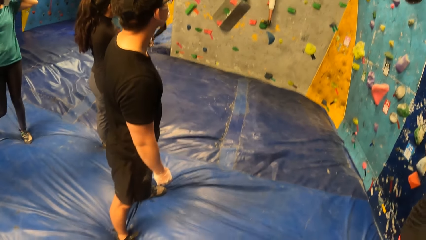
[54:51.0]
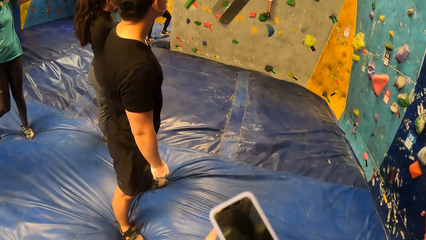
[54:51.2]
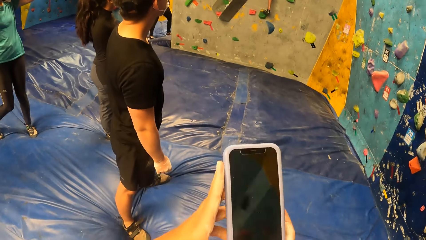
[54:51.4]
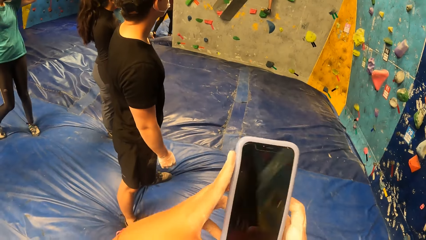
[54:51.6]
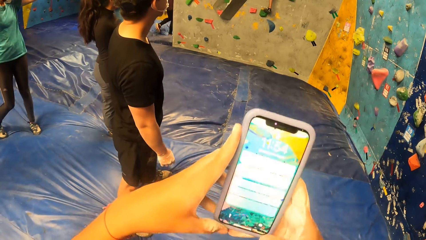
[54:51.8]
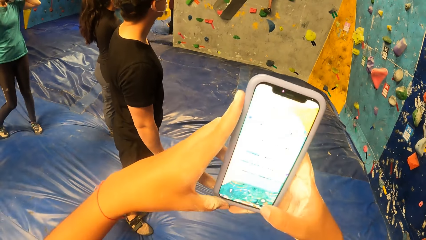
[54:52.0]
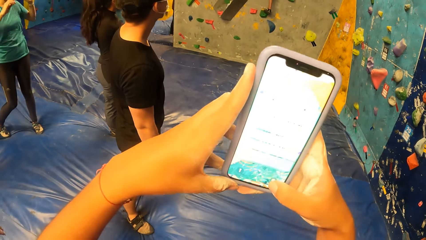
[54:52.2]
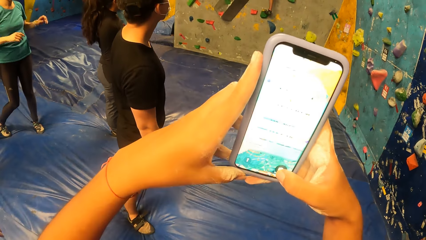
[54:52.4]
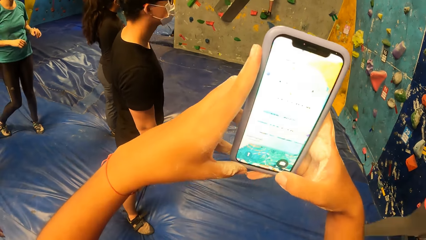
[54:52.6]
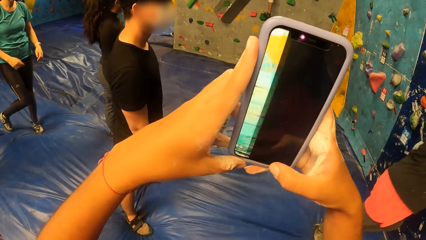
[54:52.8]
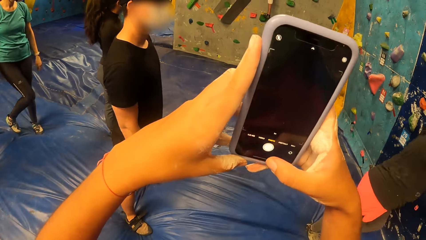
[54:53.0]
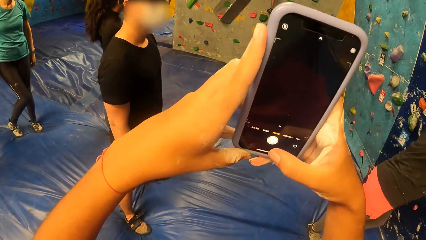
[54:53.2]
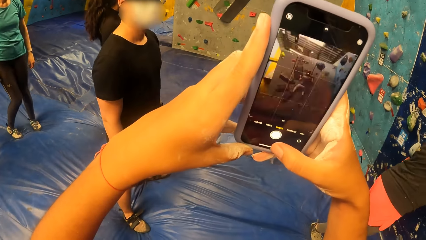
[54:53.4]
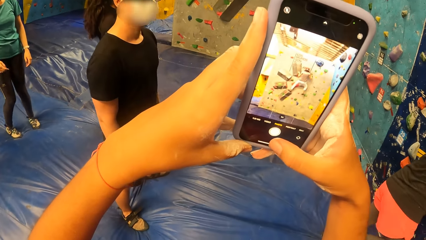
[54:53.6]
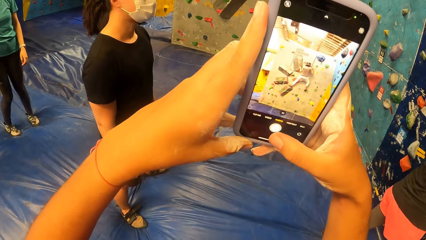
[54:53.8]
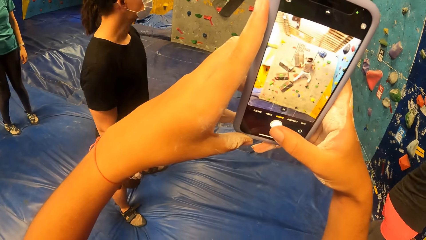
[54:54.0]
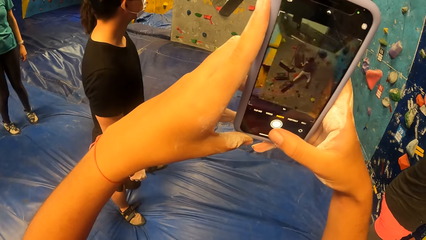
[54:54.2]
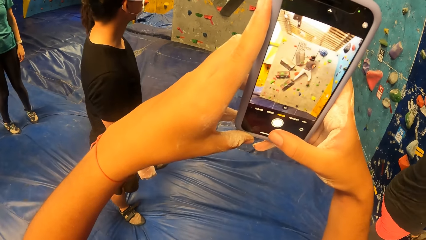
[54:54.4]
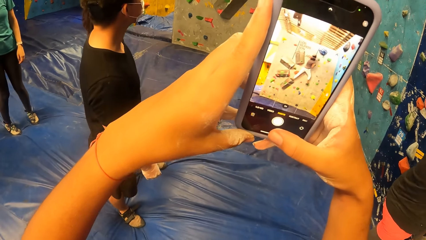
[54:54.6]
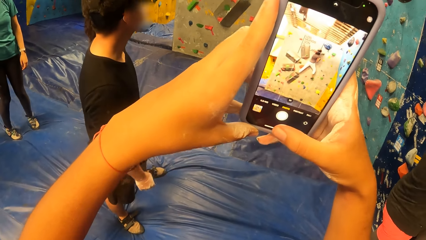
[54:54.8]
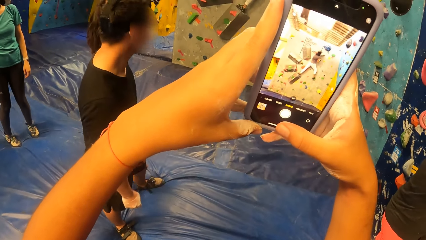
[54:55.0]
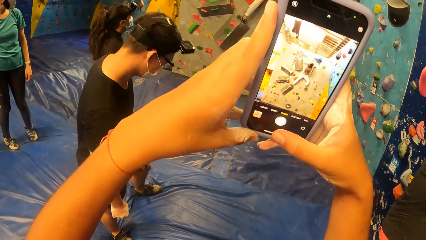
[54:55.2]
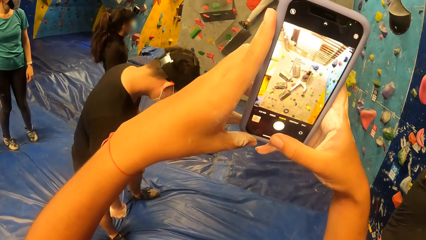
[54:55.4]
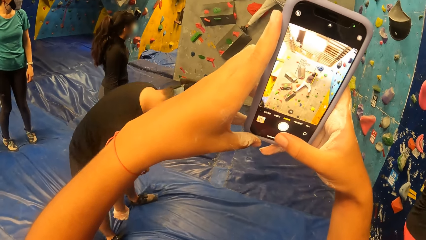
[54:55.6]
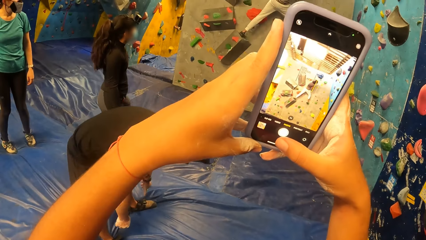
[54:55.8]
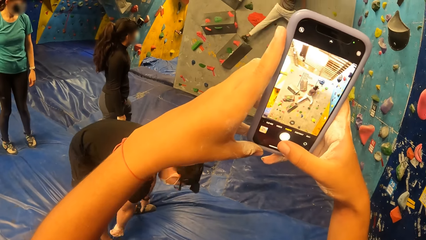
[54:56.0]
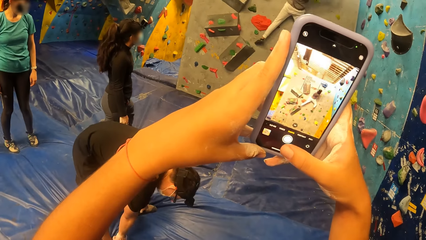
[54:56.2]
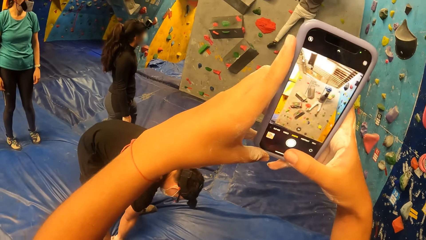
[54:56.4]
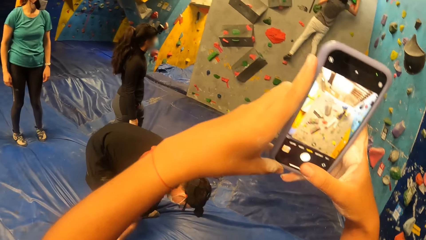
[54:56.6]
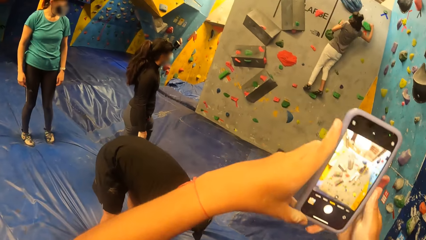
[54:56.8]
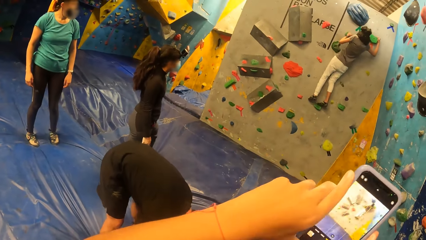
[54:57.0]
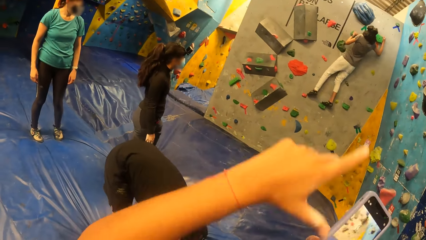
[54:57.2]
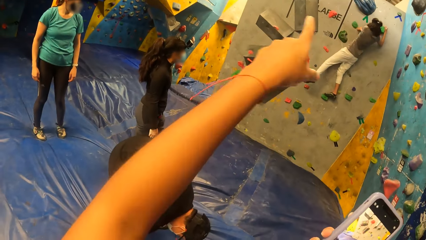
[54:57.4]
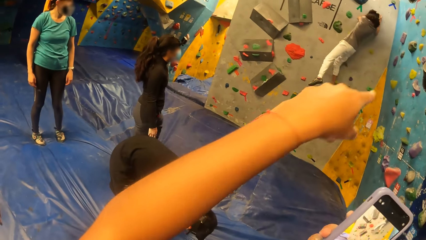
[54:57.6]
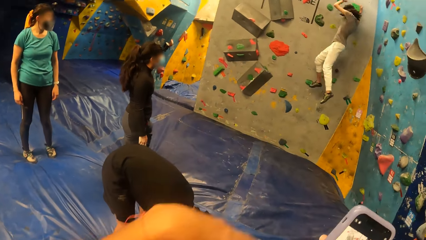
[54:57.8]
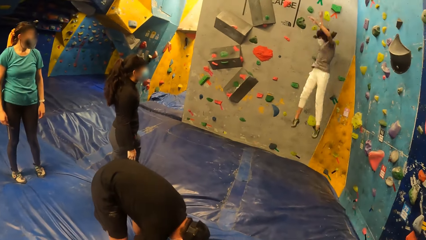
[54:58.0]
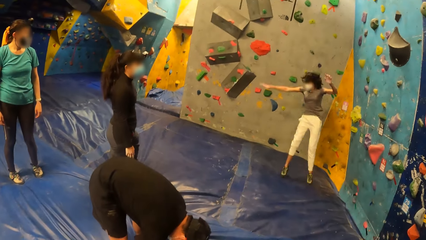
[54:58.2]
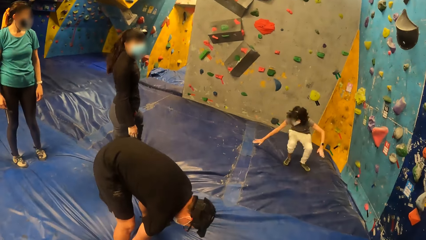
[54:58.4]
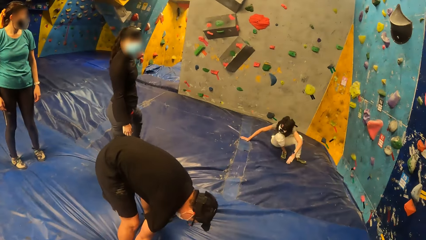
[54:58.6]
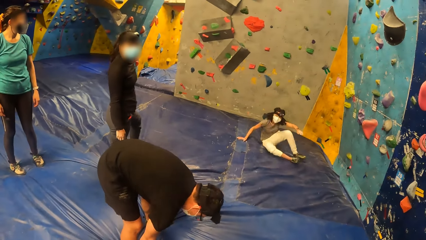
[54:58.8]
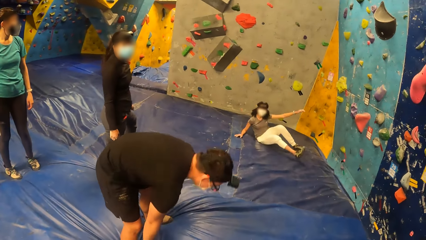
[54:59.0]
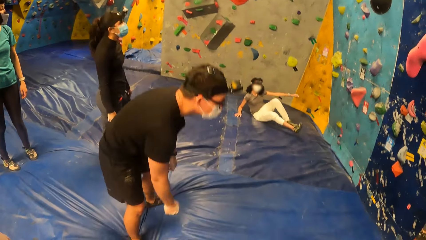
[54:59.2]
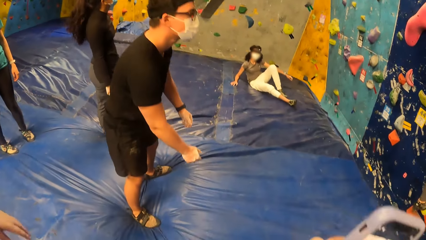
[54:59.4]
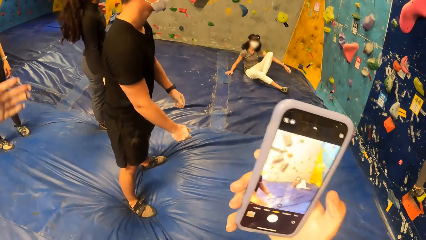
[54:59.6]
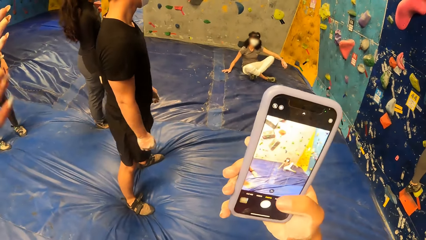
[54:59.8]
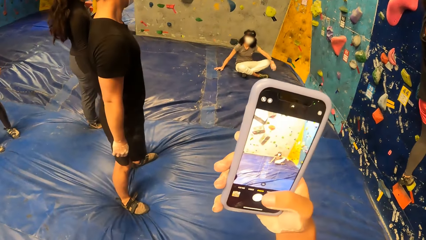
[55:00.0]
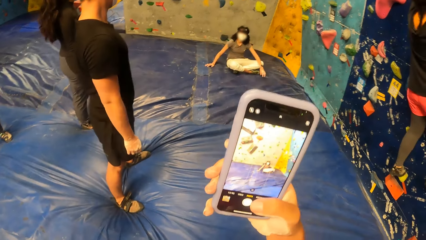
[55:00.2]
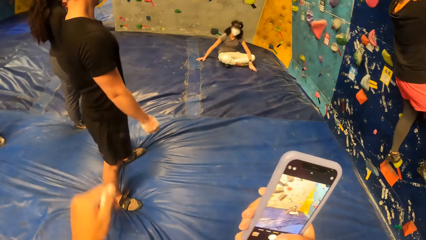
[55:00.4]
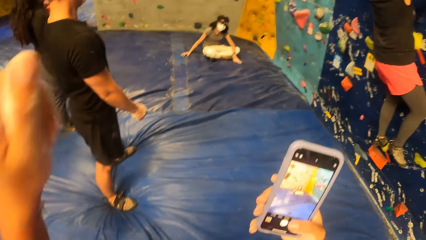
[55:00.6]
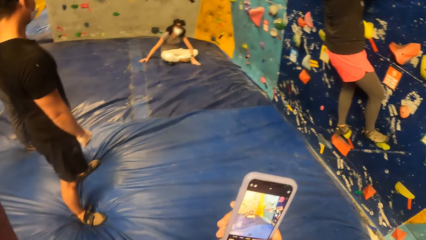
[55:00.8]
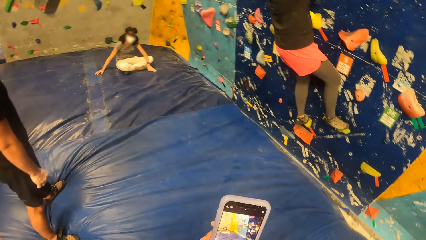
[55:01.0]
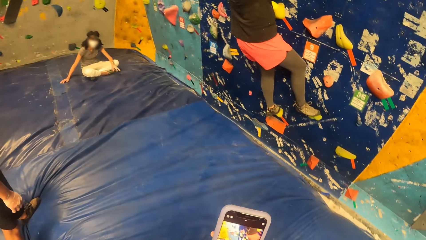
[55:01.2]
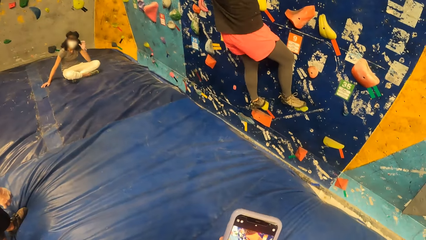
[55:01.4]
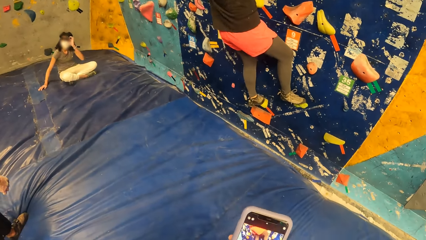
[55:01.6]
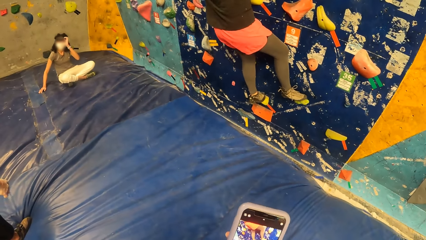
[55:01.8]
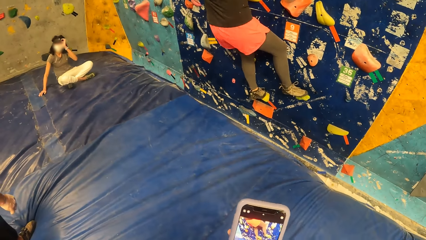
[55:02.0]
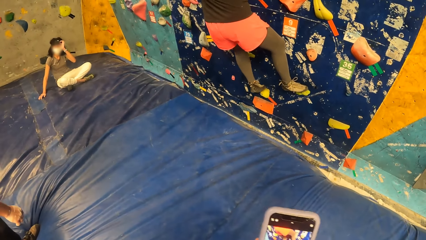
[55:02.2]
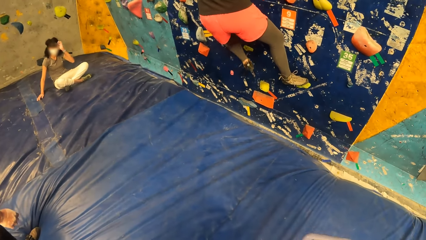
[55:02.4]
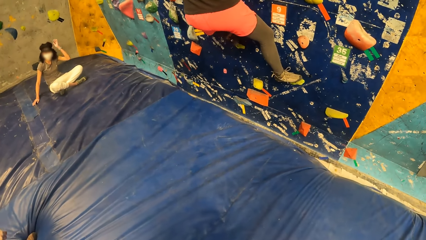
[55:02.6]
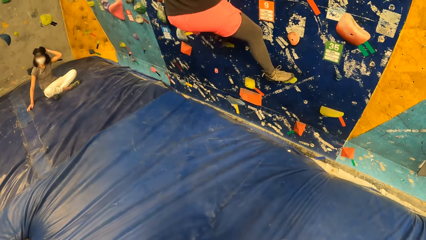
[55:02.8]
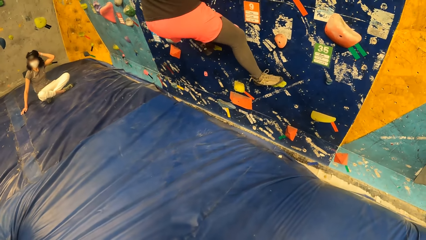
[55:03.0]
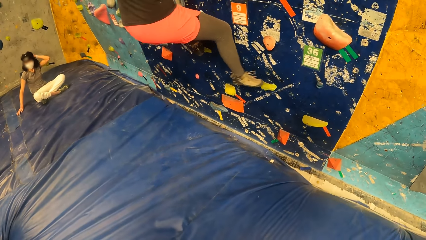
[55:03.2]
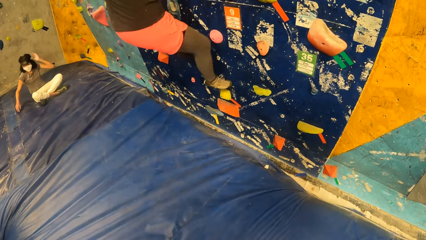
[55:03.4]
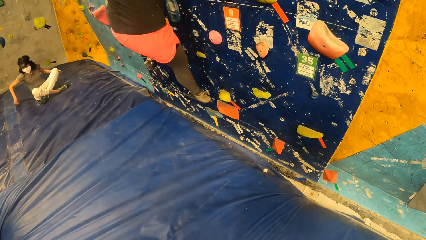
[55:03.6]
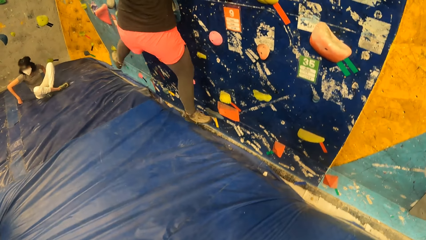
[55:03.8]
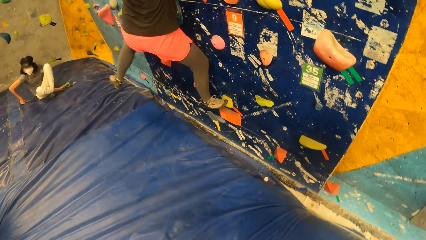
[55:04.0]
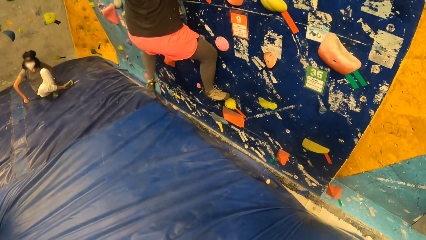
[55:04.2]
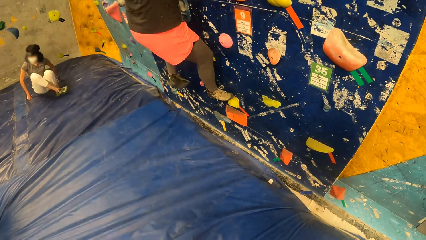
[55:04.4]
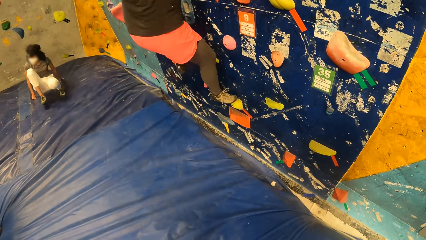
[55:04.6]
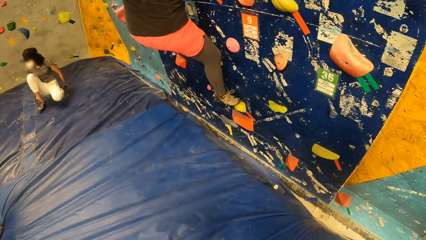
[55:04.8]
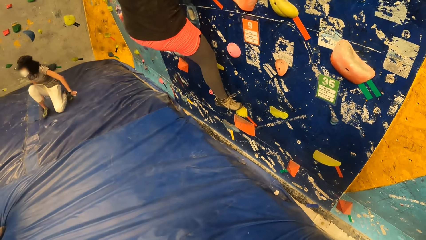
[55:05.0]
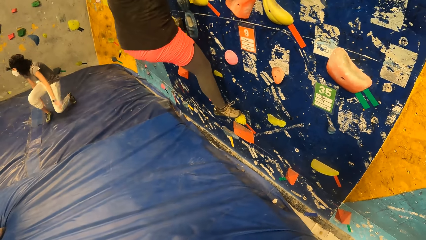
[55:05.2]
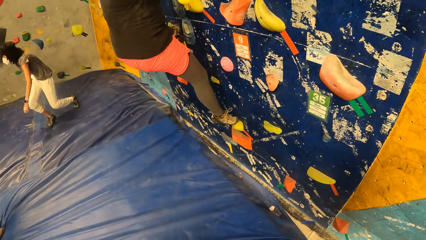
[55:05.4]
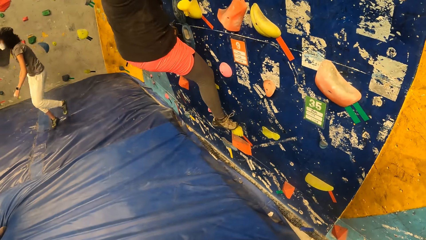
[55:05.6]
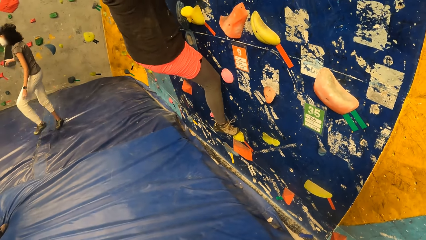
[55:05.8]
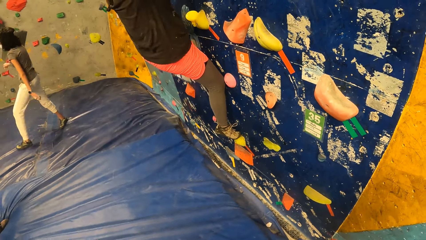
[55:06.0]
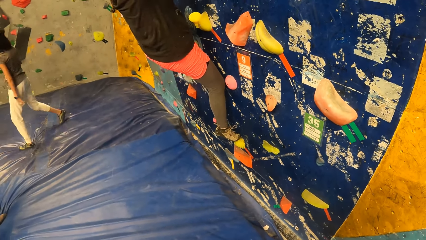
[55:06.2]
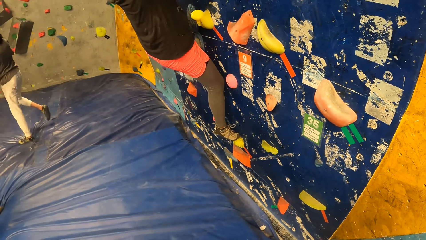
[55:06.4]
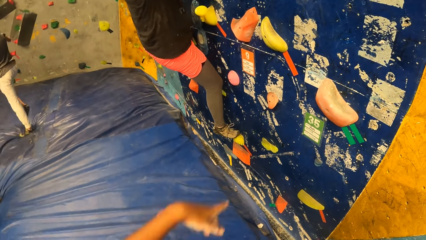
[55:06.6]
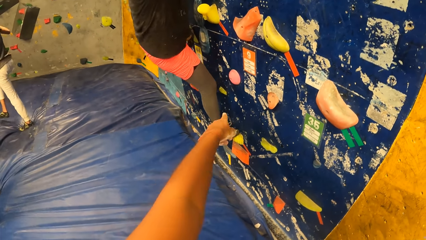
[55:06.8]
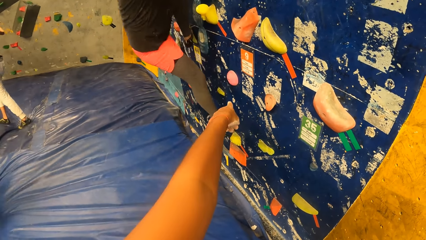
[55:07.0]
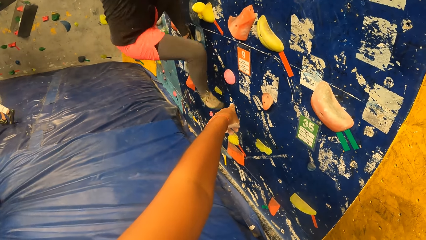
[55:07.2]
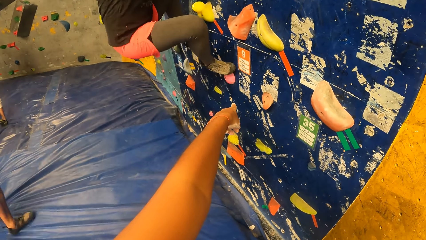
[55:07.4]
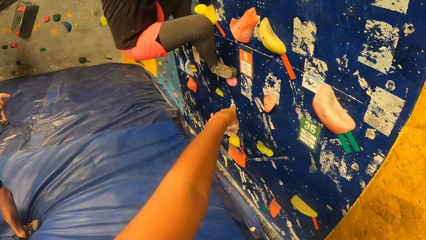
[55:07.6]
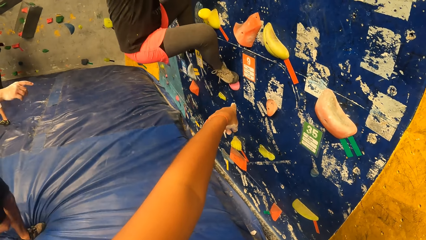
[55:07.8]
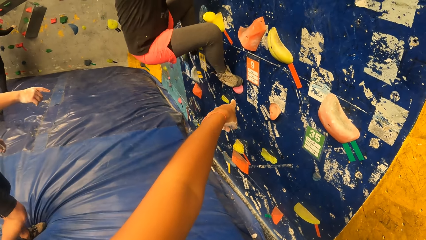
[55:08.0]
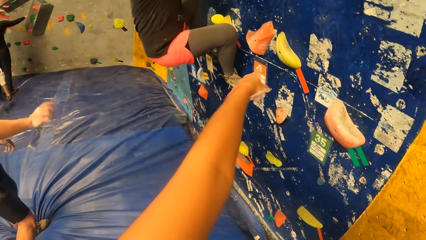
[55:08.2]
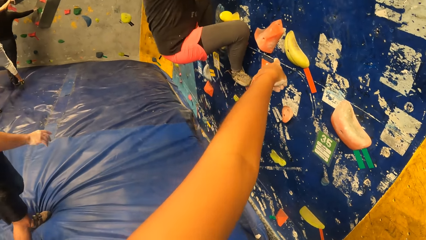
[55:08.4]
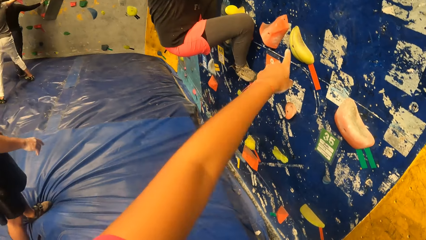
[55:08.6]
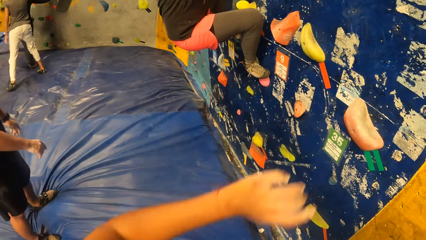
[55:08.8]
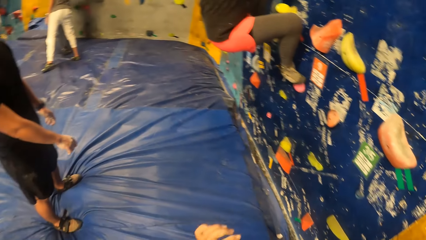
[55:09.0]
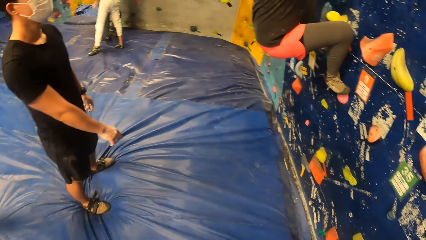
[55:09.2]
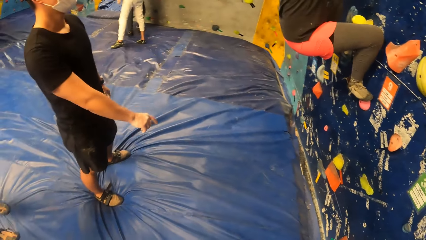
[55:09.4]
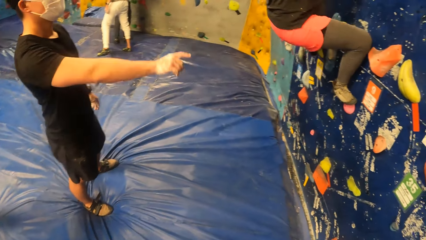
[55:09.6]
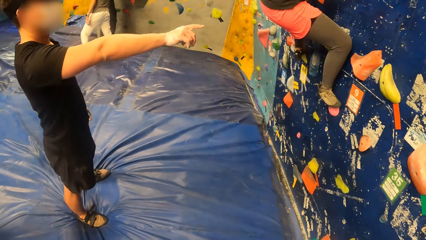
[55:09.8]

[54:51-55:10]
The camera wearer takes a picture with a mobile phone with both her hands. She dials the phone. She points at the wall. She dials the phone. She looks around. She points at the wall. She interacts with the man and the woman.
